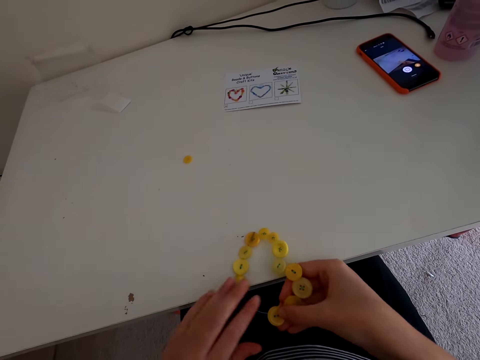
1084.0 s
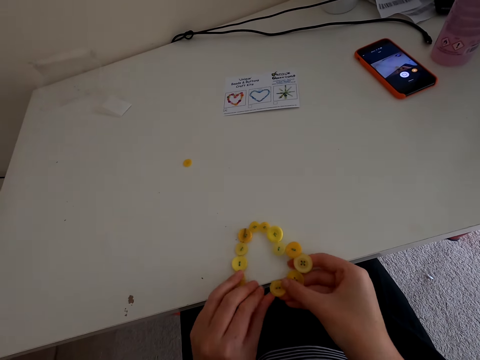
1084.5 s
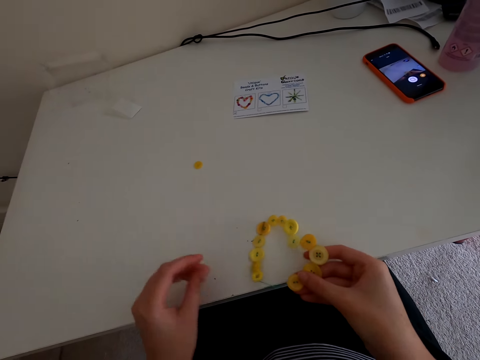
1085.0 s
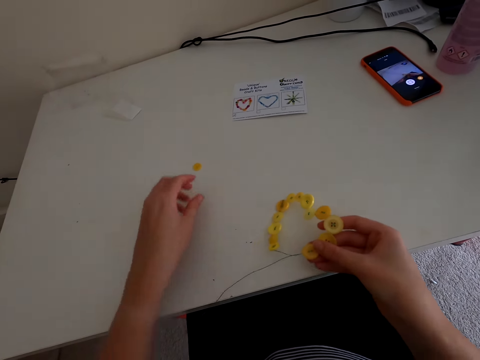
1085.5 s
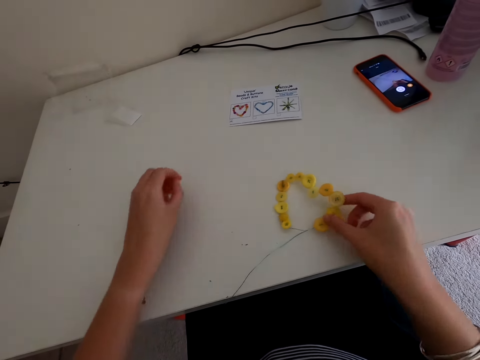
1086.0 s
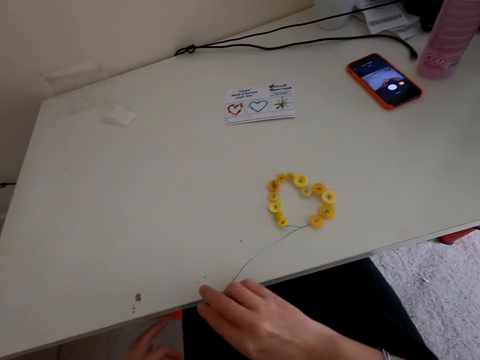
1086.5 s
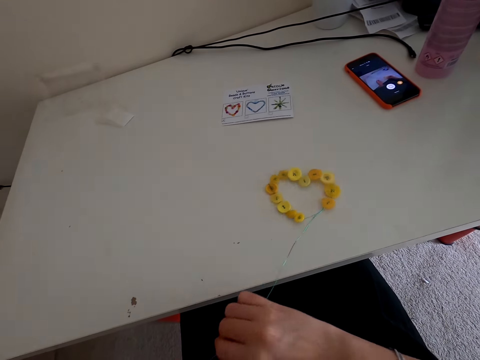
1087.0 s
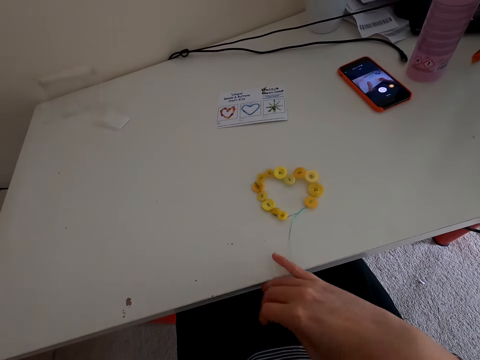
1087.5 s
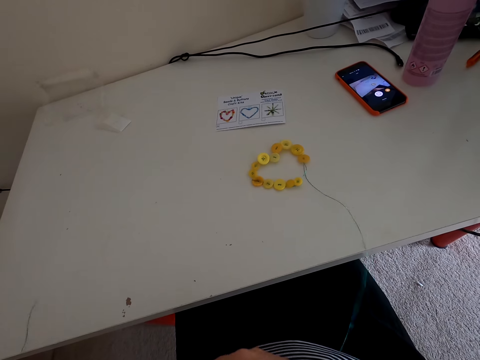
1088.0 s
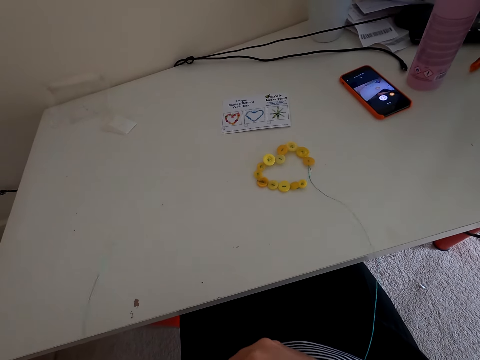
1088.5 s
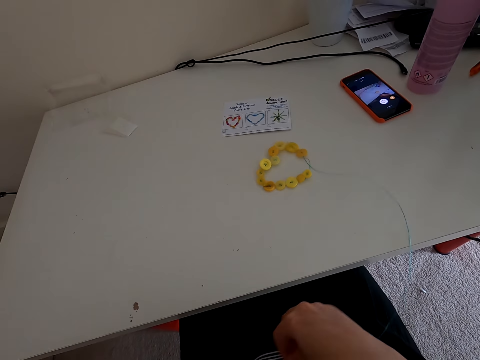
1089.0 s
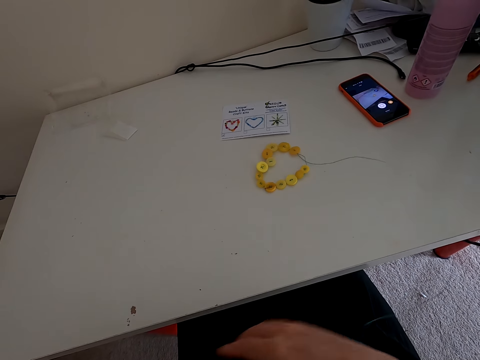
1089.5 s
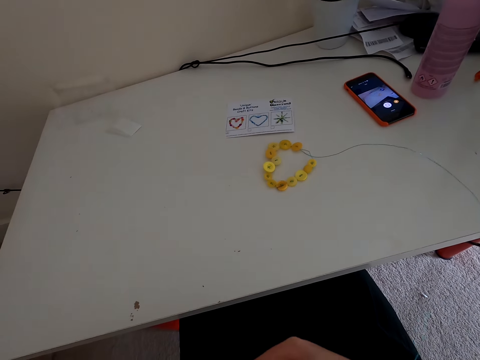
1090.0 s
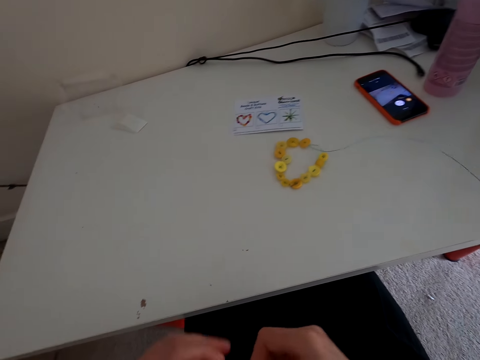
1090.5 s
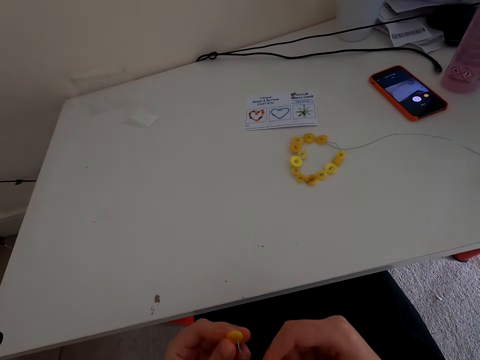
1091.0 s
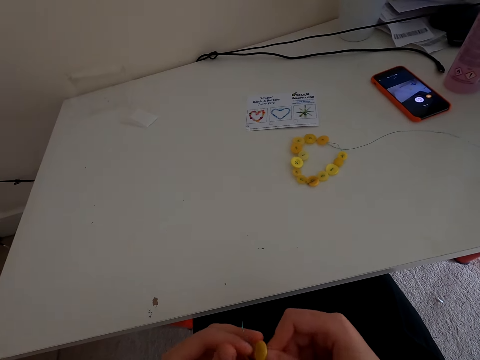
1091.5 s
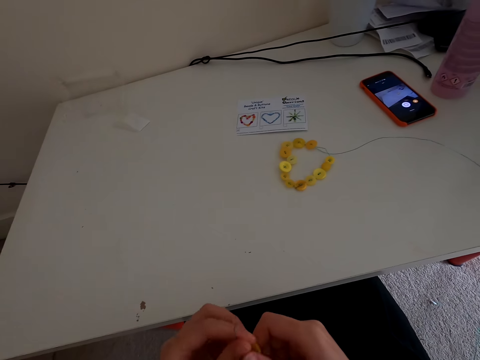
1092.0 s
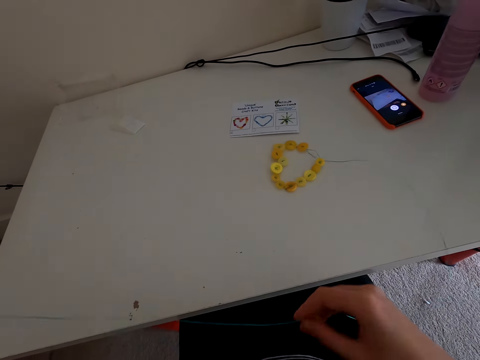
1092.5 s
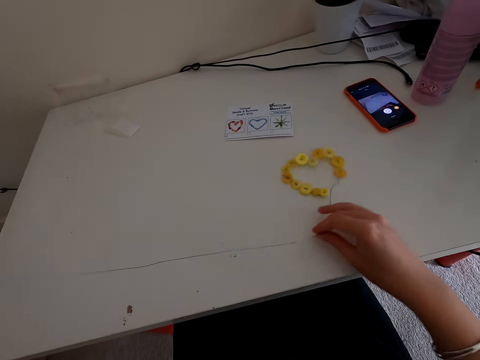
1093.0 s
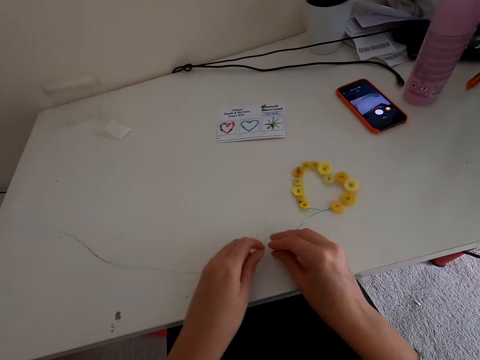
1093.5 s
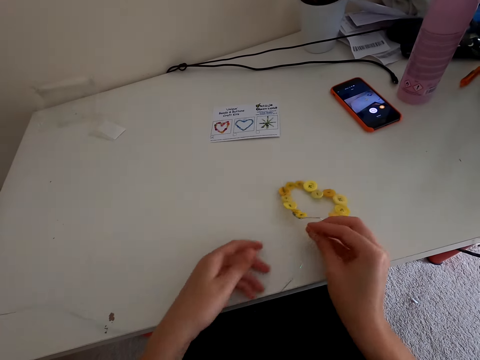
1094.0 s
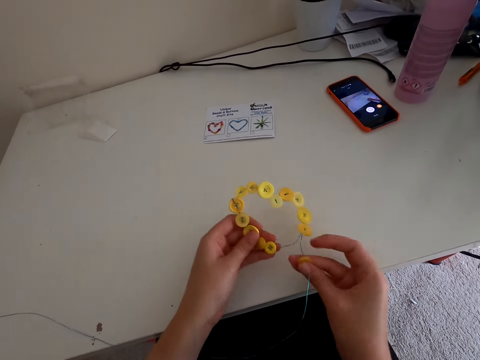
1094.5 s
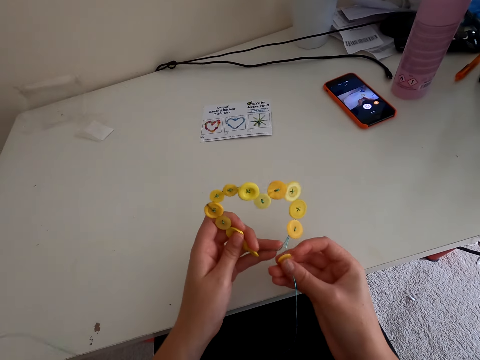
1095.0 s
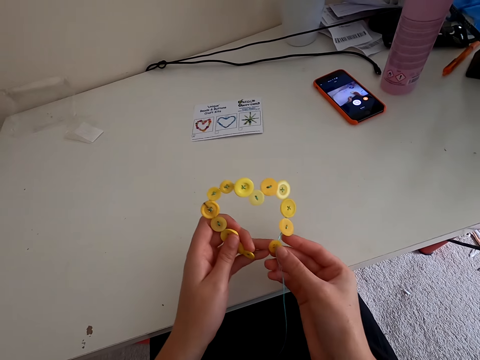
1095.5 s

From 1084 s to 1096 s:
The camera wearer picks up a button. They insert the button on the beading thread or wire. They move the button on the wire.

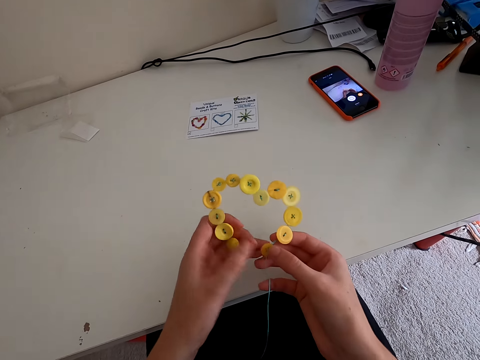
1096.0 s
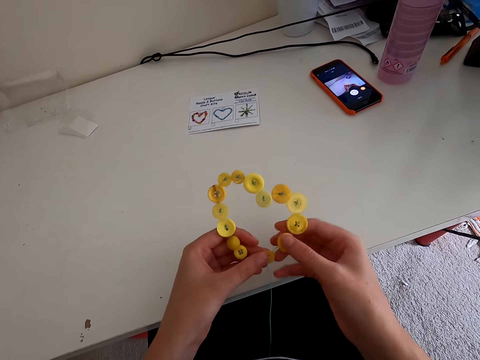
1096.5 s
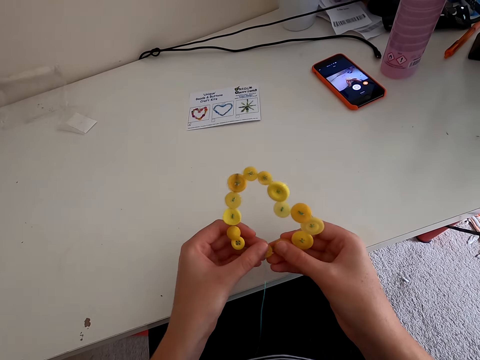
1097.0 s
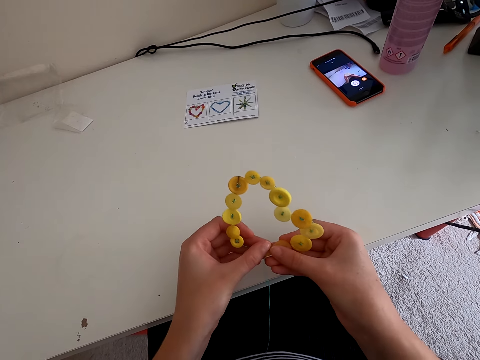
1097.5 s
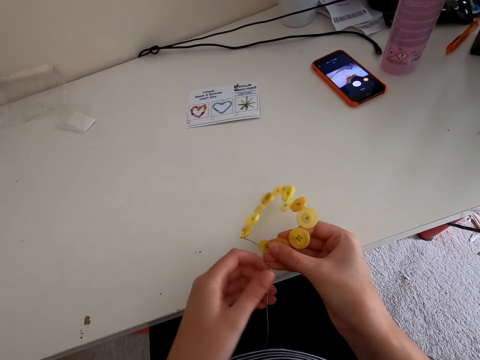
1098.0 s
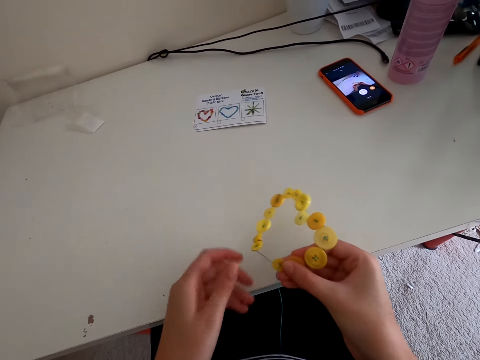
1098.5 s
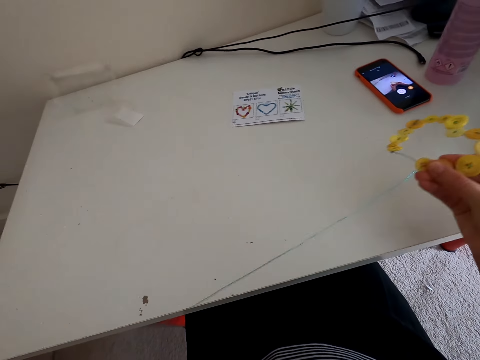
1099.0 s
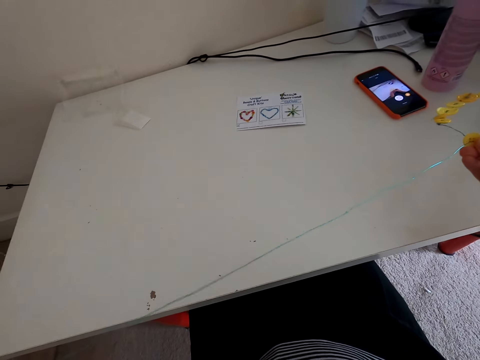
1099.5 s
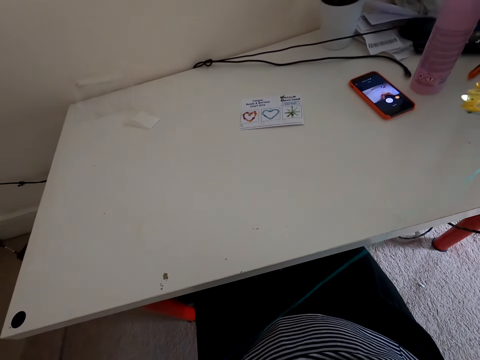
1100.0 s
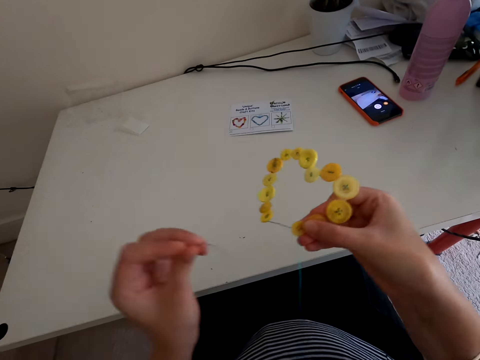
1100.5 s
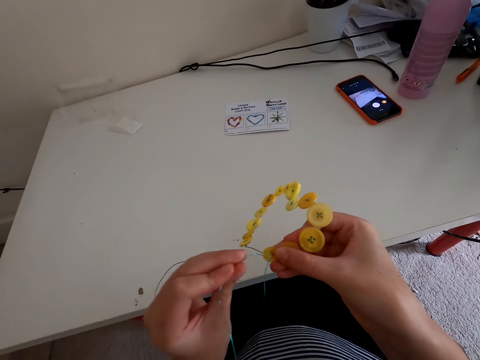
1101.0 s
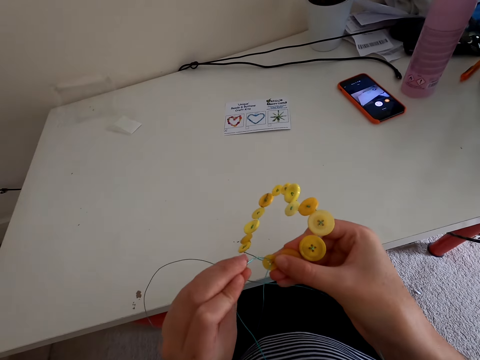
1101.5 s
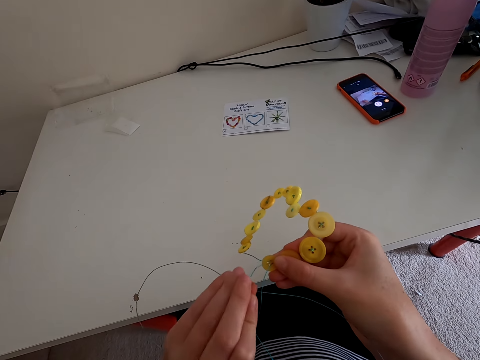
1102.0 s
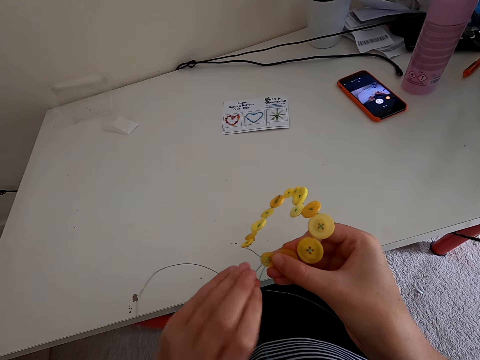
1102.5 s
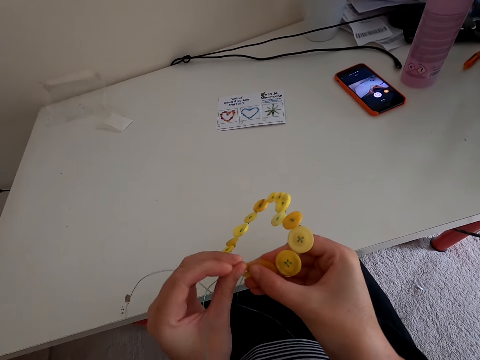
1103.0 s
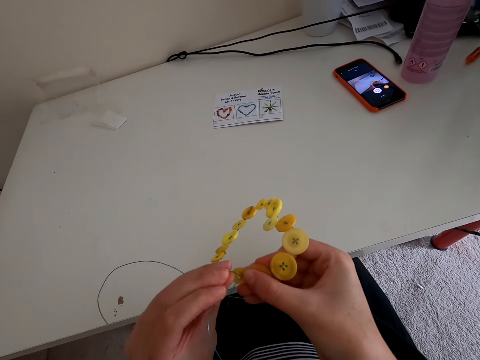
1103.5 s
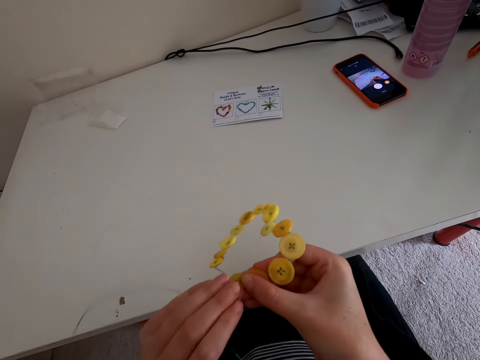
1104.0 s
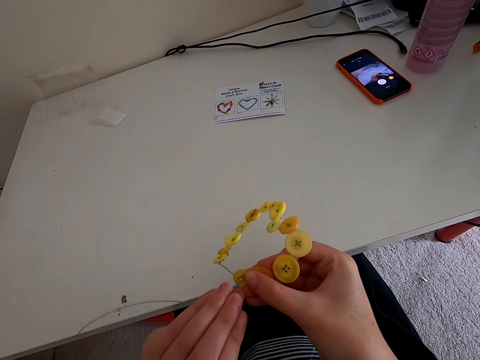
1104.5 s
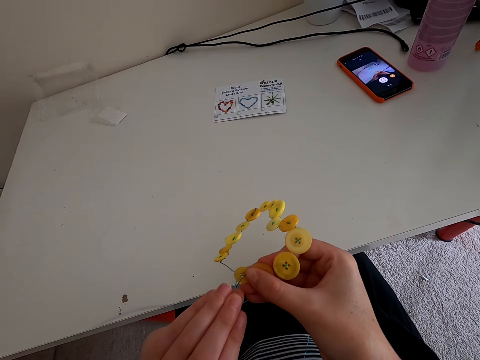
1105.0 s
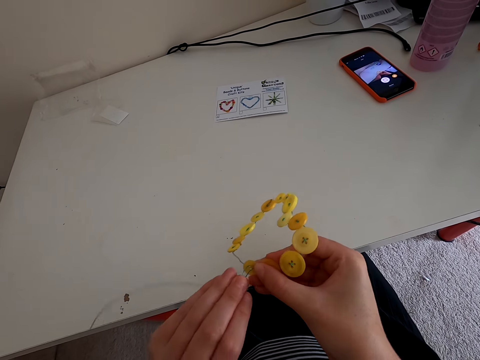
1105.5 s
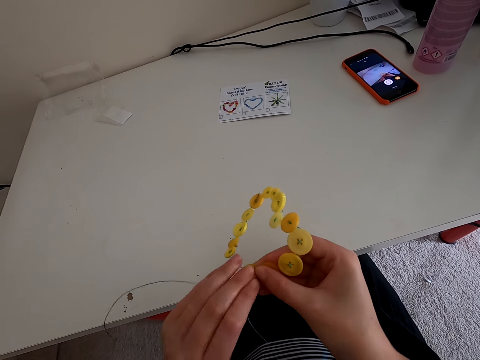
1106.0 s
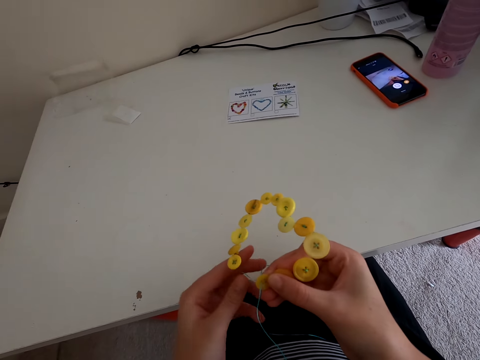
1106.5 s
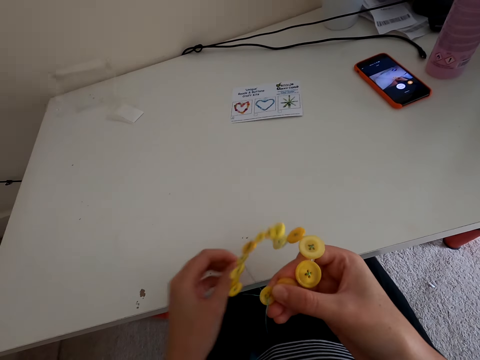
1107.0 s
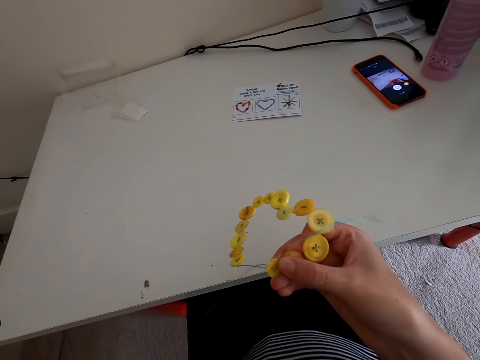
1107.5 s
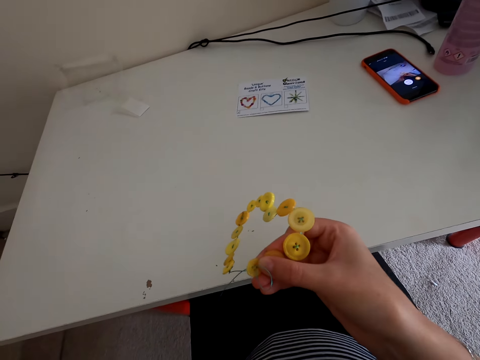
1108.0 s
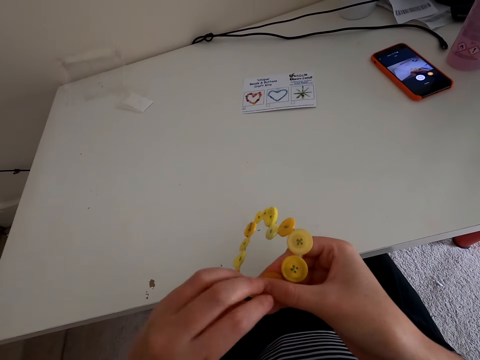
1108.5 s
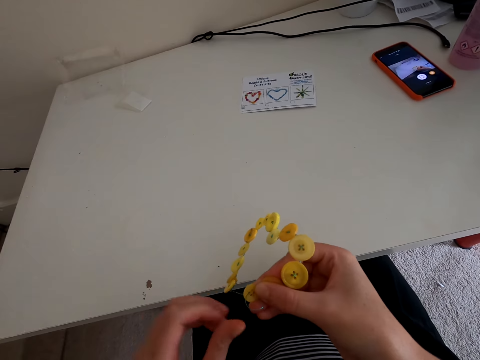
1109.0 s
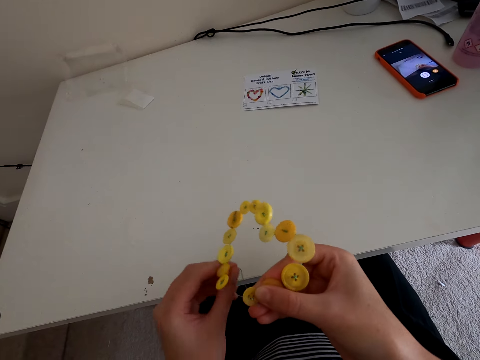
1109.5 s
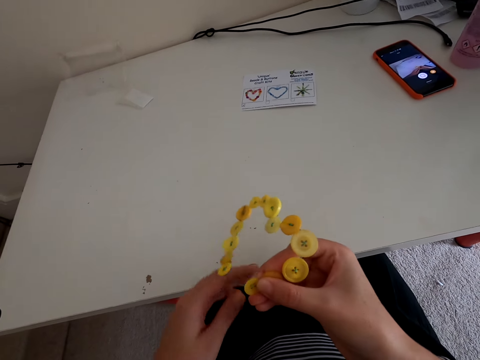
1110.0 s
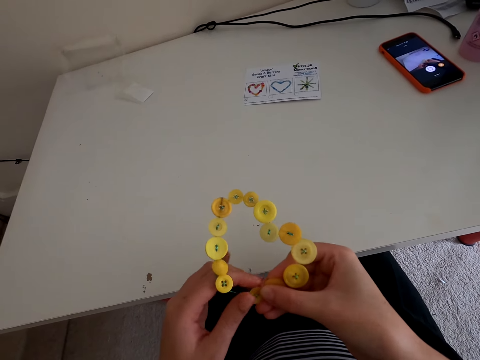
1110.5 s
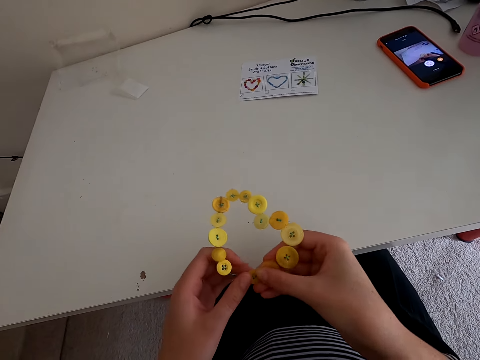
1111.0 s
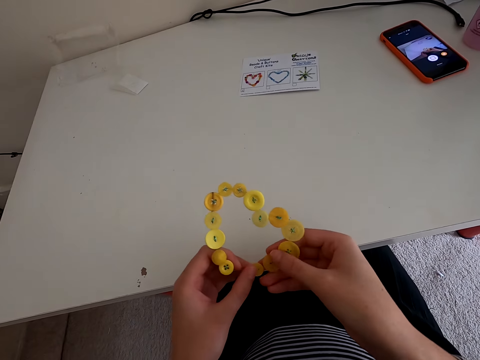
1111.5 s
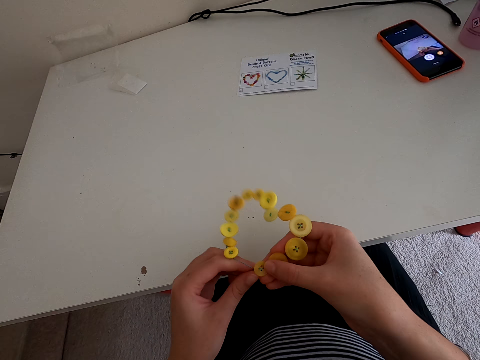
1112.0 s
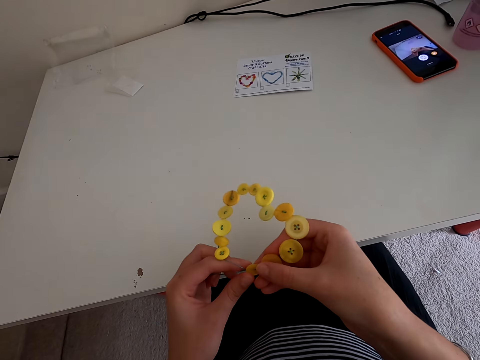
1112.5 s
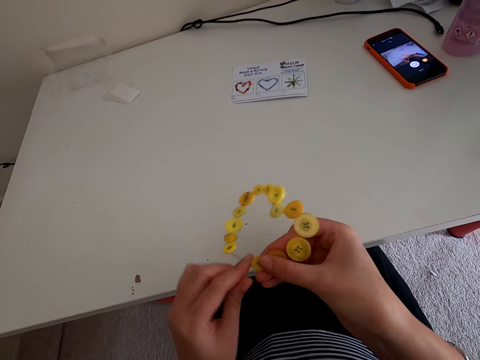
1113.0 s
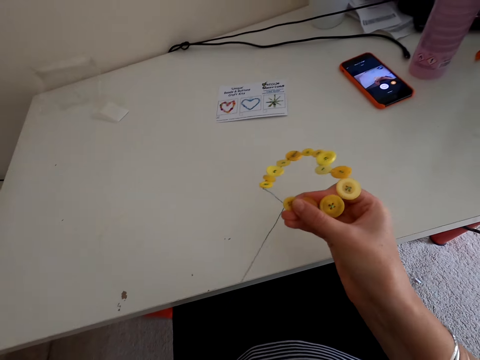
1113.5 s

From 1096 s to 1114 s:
The camera wearer adjusts the button on a wire. He pulls the wire with his left hand. He picks up the sewing needle. He inserts the wire in the button hole. He pulls the wire with his left hand. He turns the wire with his left hand. He pulls the wire with his left hand.
